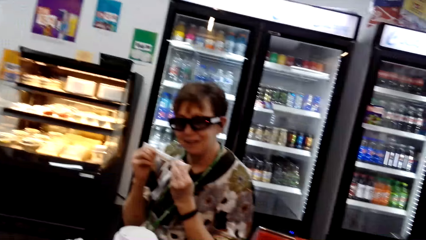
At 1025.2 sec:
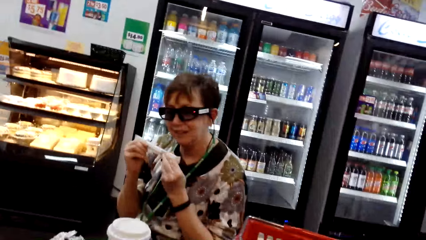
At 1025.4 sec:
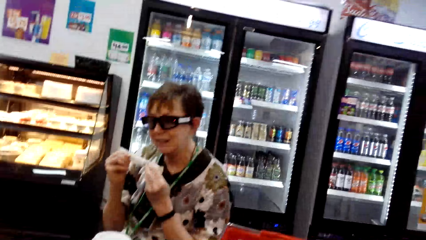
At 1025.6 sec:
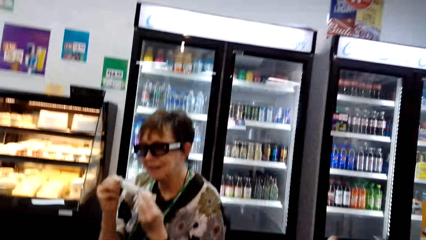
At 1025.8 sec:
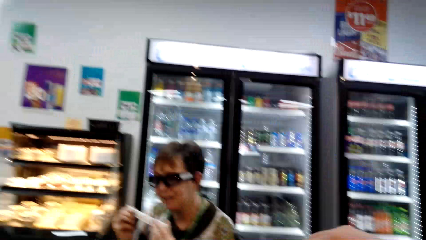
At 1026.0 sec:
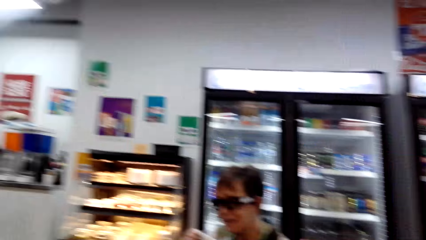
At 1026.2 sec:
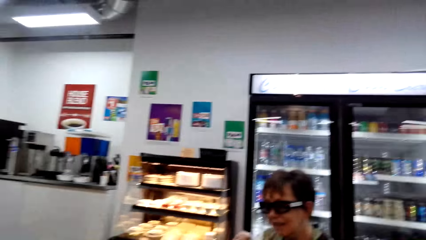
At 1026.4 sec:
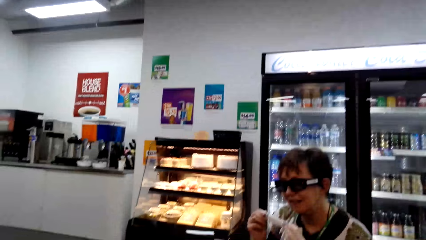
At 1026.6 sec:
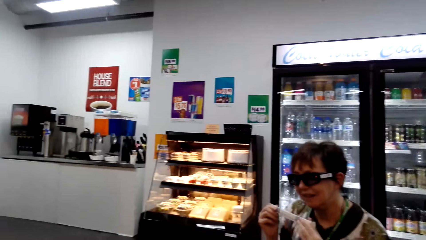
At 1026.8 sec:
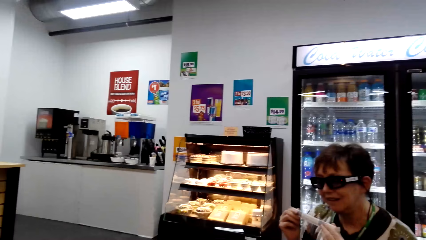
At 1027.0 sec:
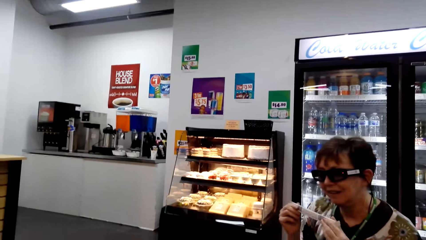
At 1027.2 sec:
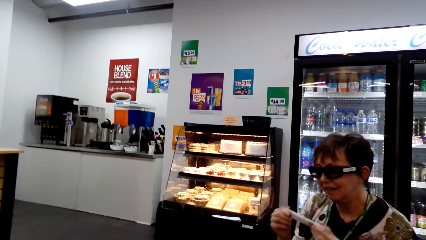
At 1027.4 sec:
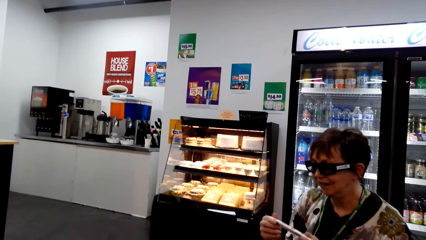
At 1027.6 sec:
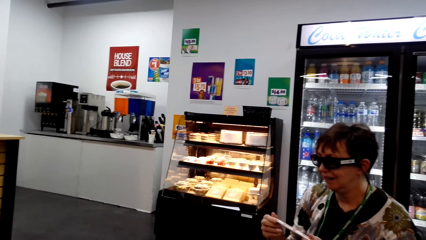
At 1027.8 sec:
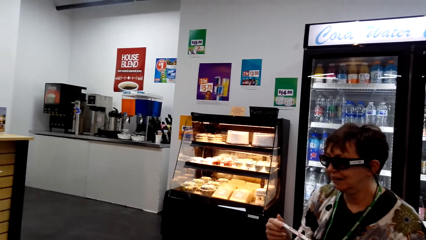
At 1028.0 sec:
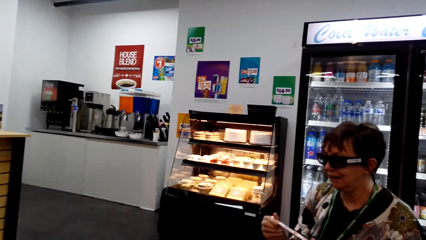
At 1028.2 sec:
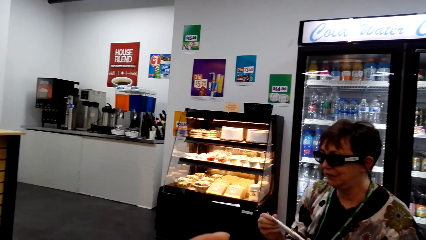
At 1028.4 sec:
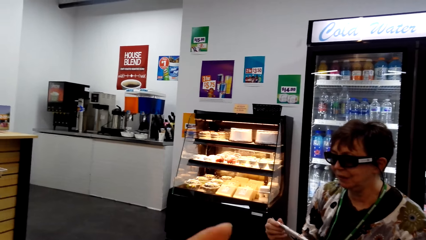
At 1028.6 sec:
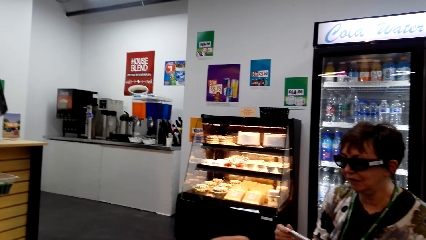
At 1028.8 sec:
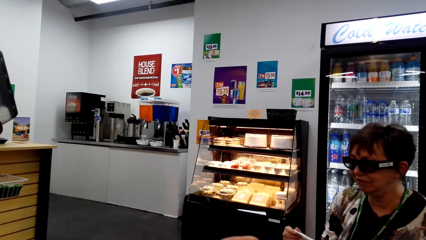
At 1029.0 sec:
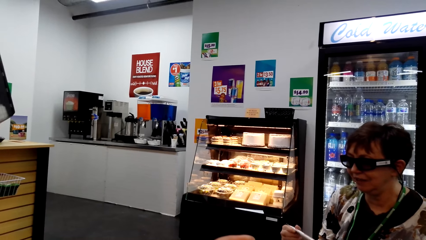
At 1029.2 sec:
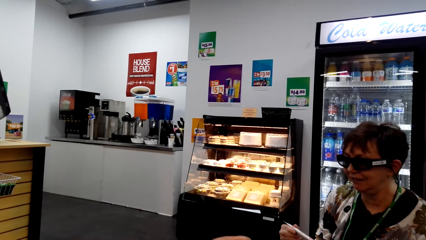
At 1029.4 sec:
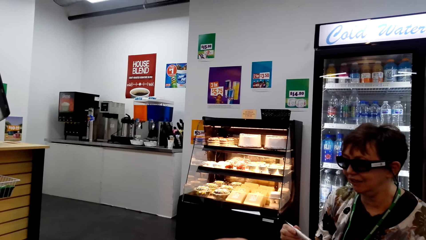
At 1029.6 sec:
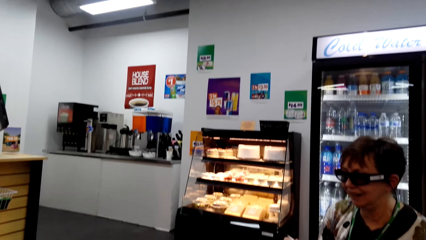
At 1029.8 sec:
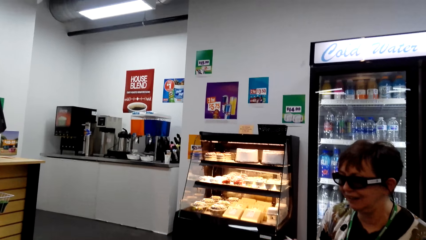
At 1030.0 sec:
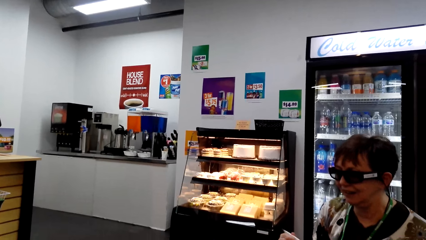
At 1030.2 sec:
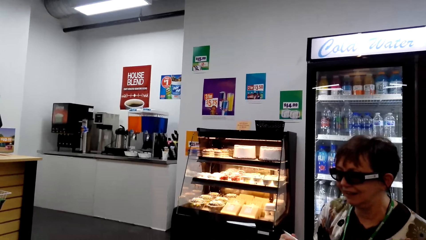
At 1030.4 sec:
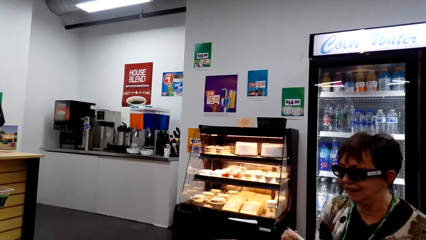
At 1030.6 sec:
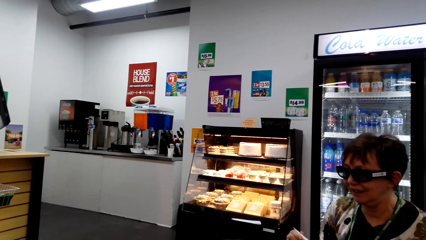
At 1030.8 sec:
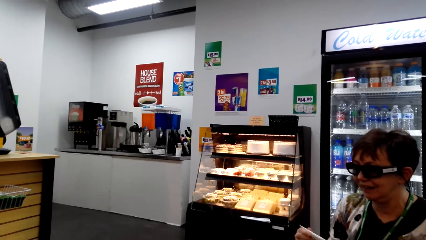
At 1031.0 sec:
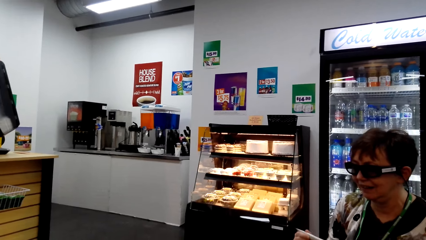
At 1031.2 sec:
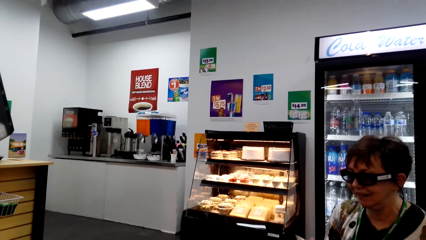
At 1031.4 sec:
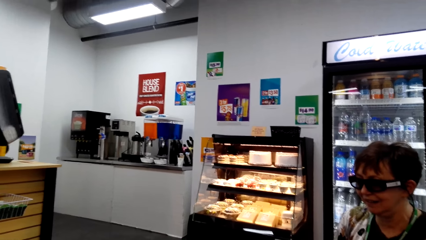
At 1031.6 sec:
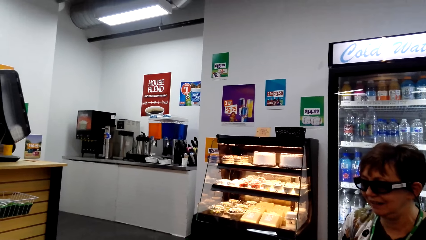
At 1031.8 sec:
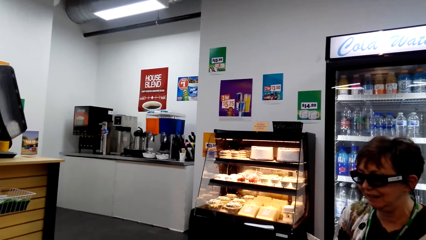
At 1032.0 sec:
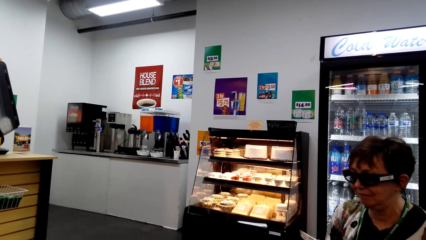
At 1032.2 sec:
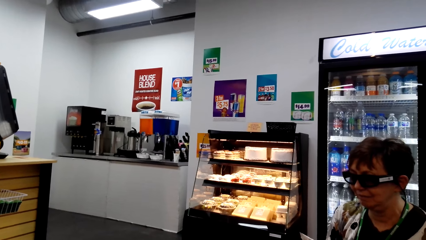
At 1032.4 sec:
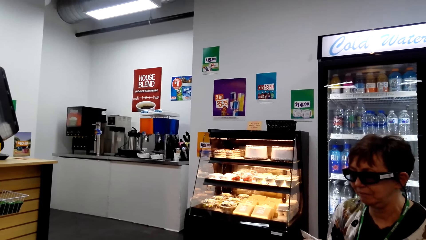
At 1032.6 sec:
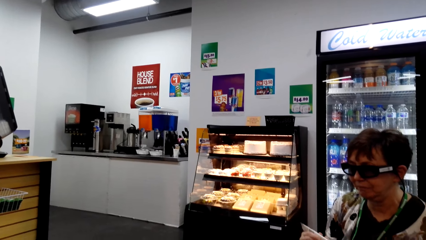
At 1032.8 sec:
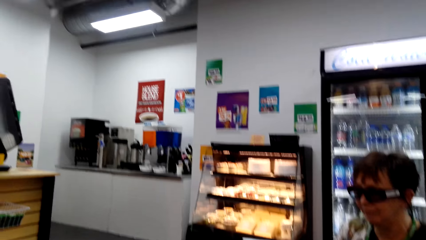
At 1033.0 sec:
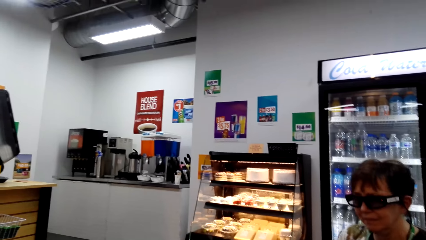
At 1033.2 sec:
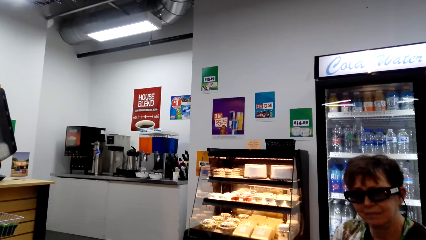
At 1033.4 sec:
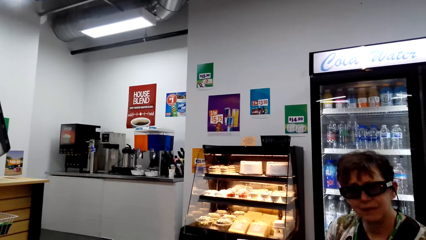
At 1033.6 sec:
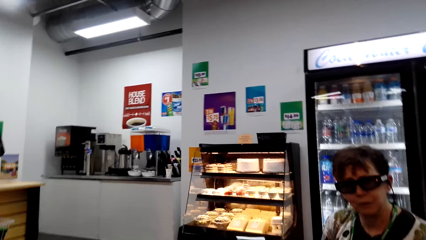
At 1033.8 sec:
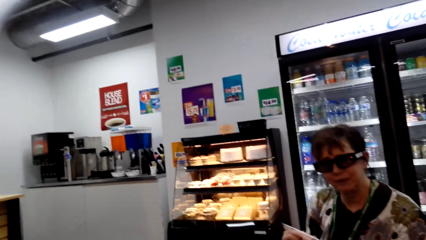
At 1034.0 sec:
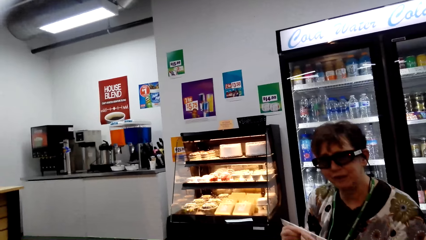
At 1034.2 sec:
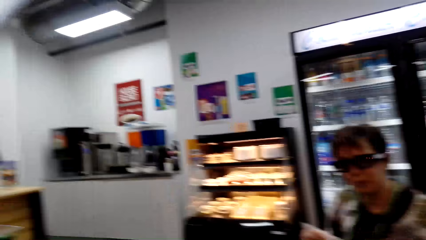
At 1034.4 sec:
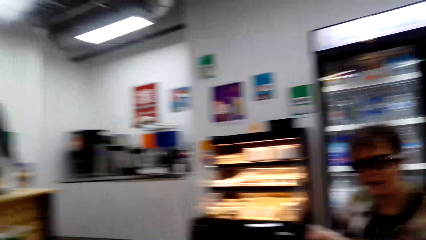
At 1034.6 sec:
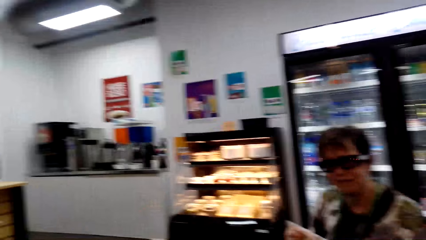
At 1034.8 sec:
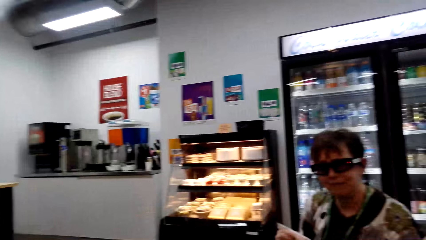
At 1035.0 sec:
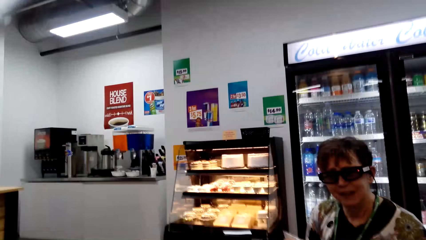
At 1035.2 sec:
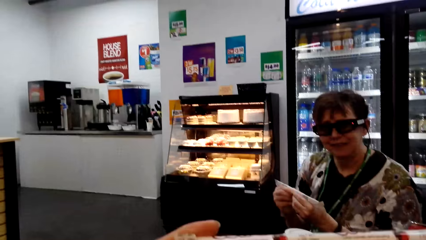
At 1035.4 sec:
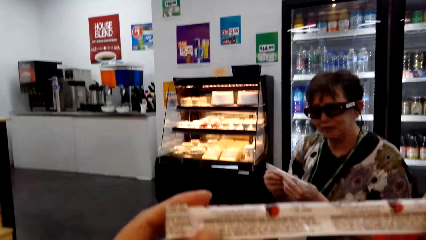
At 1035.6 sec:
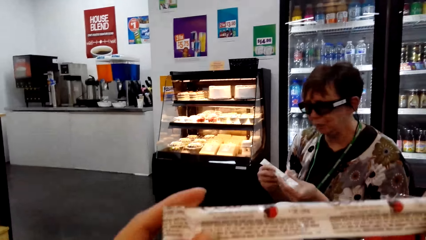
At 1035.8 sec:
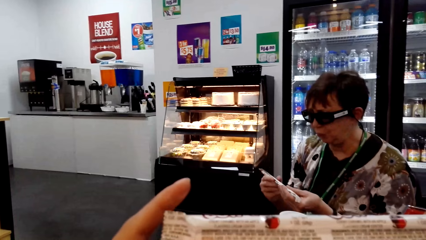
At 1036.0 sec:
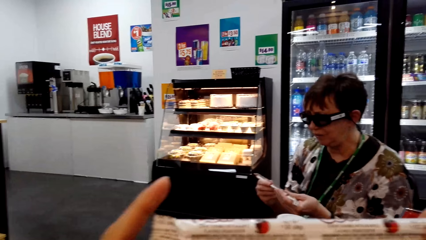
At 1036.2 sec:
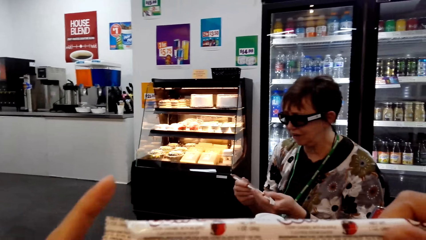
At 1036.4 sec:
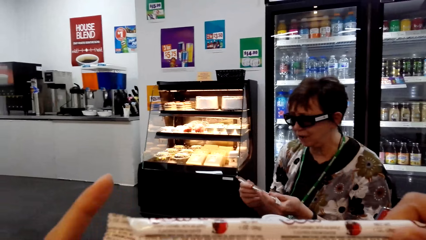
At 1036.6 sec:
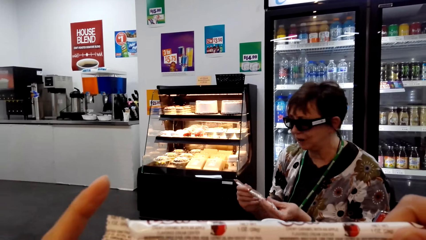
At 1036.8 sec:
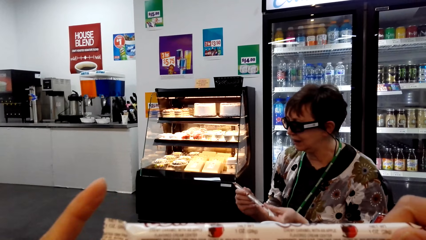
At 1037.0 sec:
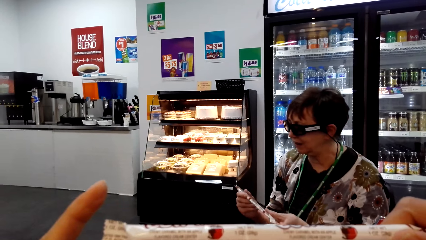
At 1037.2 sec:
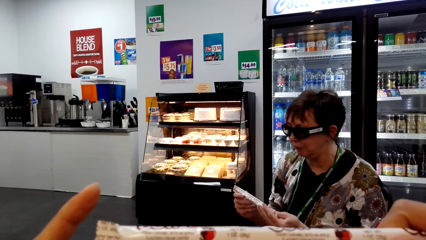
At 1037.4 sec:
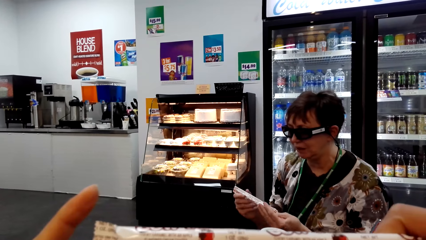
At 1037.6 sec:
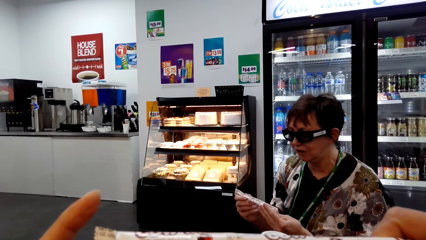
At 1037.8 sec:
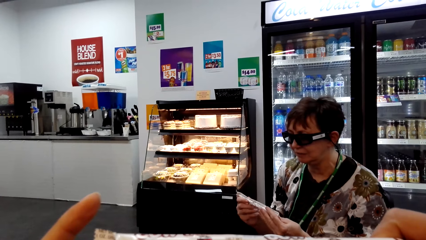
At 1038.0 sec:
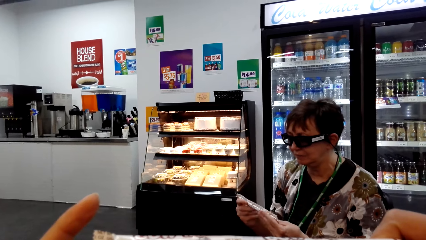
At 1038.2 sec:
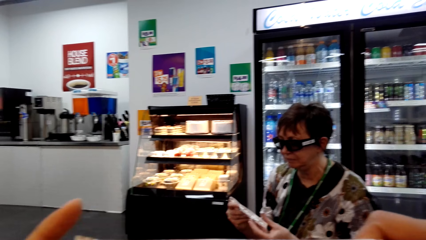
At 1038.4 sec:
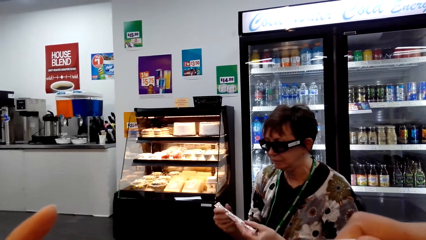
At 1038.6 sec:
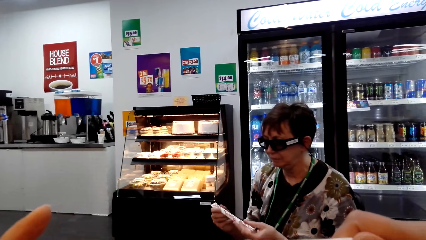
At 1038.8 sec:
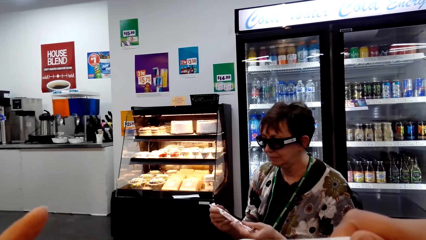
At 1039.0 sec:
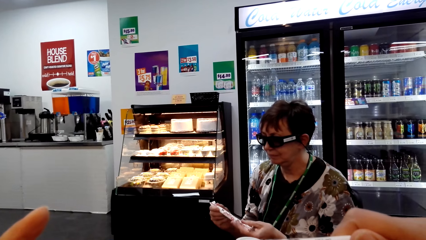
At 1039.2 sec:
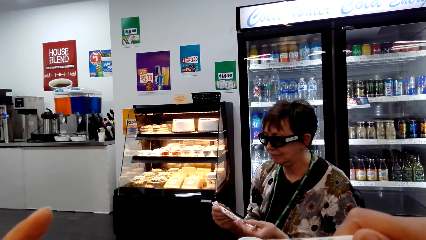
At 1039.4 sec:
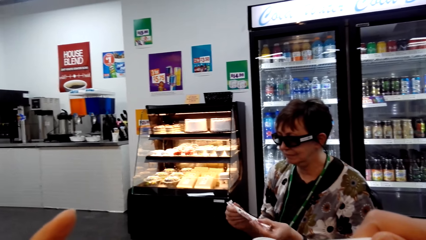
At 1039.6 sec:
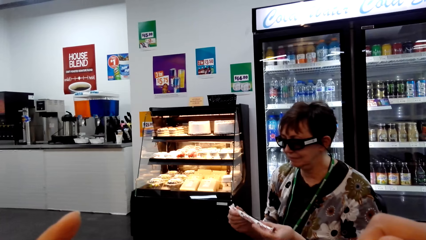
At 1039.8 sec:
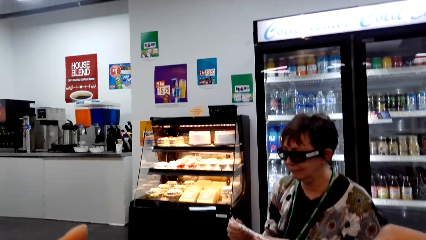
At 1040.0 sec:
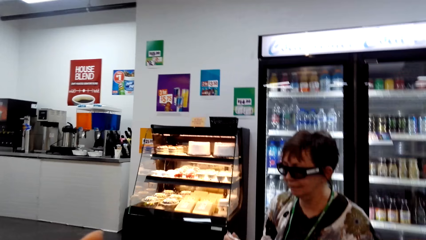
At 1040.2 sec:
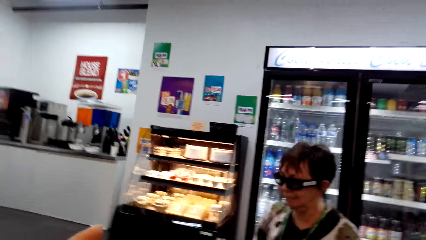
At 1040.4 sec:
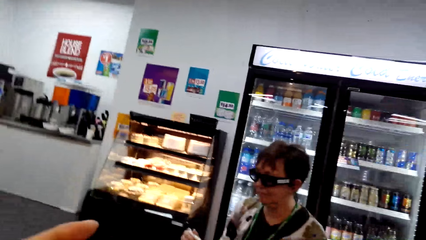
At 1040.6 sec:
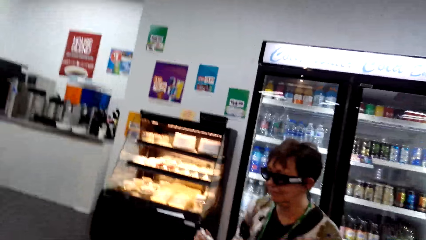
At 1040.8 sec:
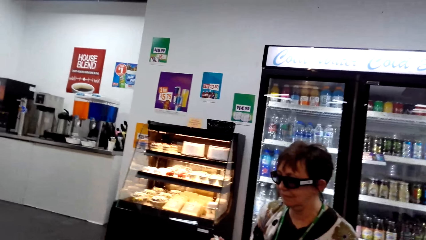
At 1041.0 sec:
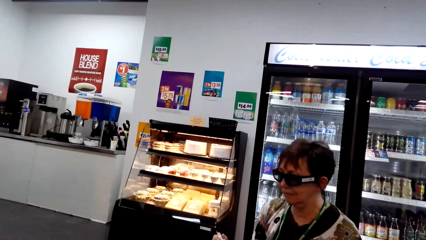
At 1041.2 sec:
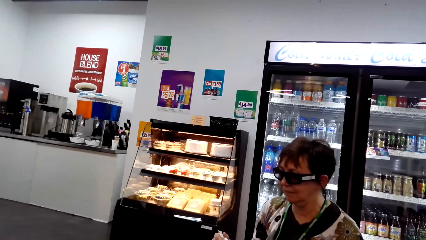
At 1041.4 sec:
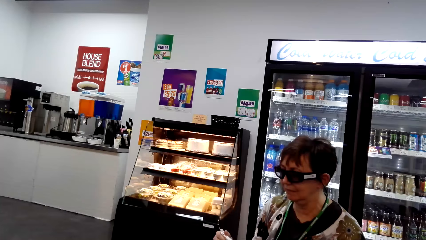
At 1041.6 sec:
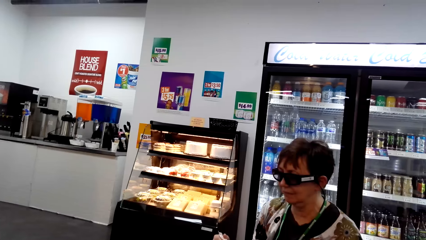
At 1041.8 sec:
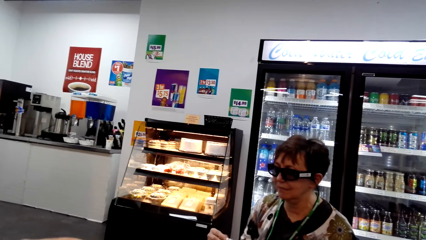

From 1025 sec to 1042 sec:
A woman opens something. The woman talks. The camera wearer lifts the cow tails. They look to something. They examine the cow tails.
